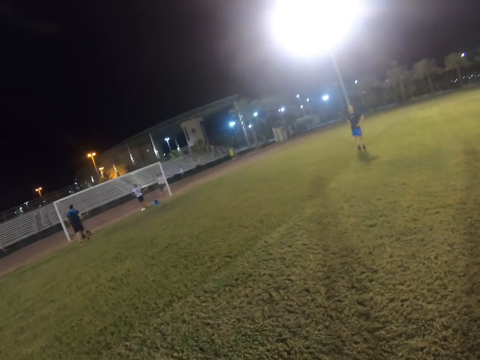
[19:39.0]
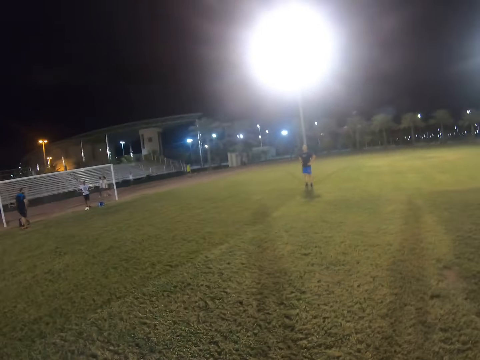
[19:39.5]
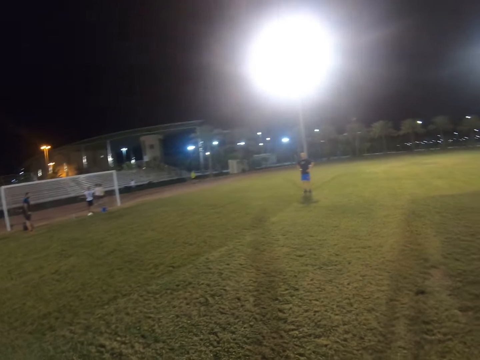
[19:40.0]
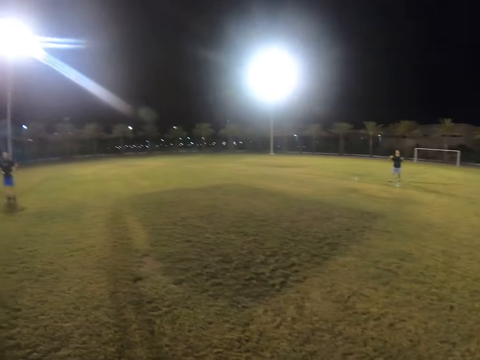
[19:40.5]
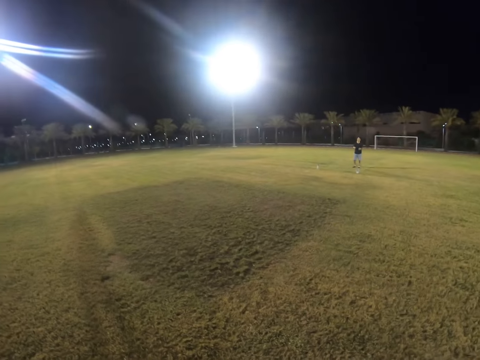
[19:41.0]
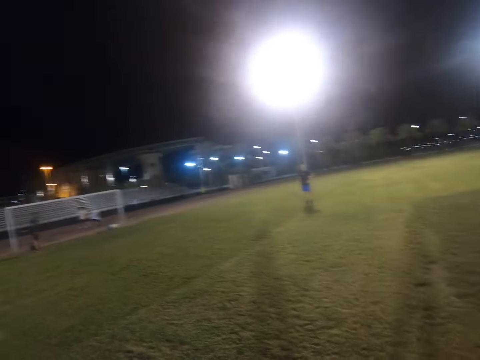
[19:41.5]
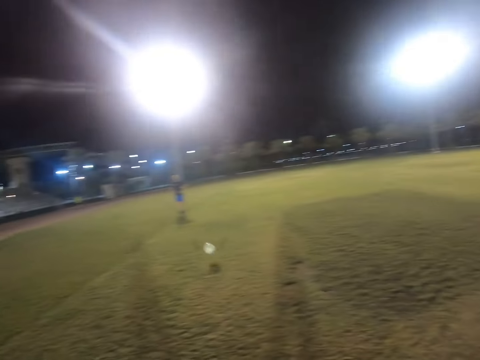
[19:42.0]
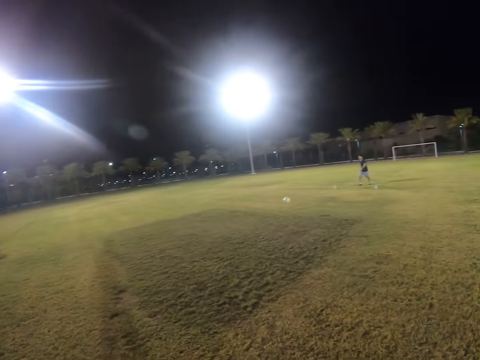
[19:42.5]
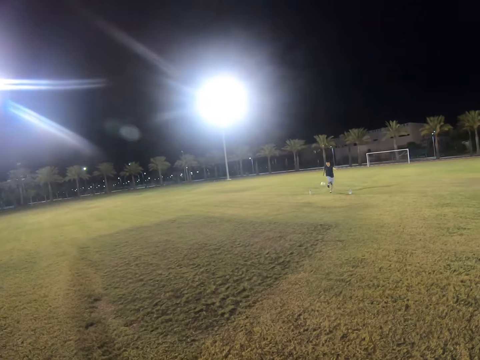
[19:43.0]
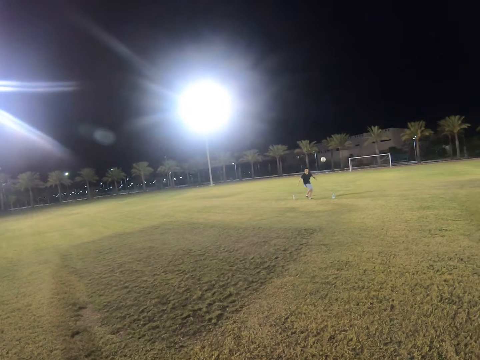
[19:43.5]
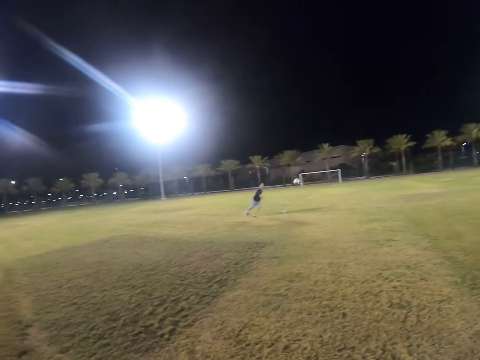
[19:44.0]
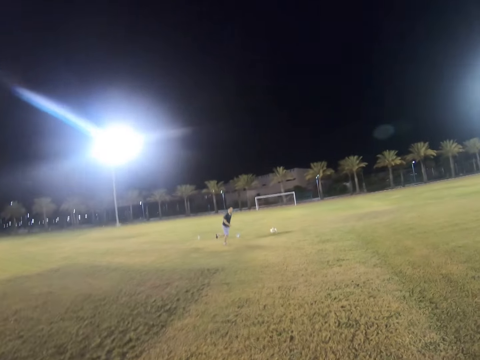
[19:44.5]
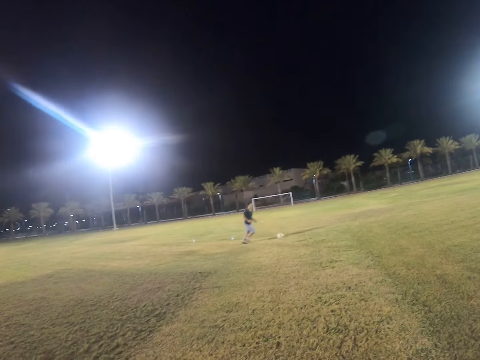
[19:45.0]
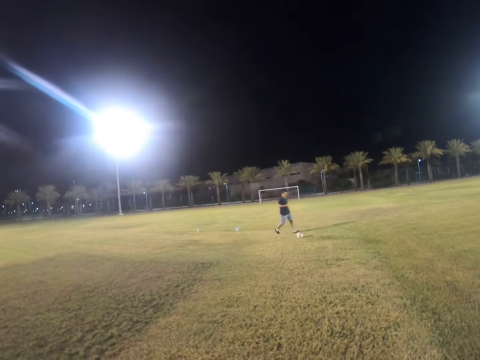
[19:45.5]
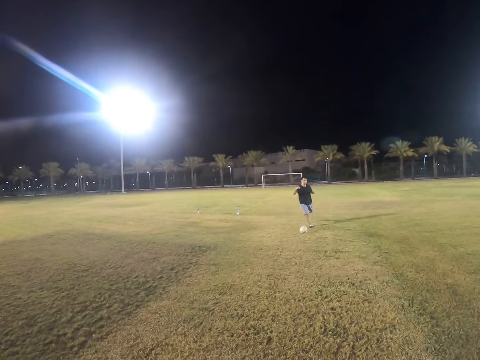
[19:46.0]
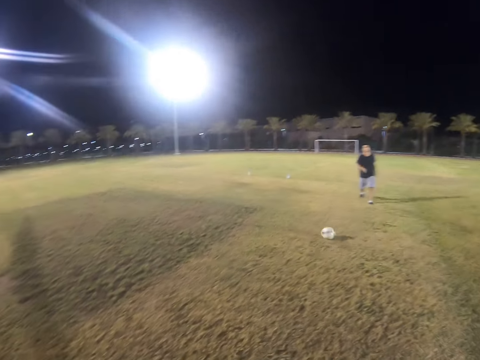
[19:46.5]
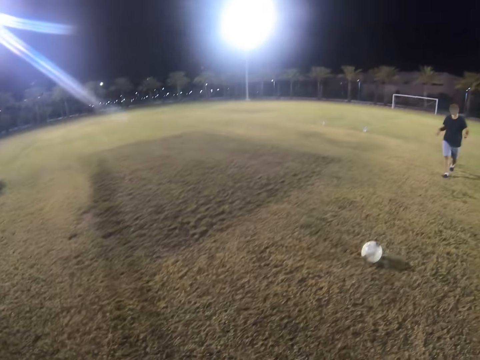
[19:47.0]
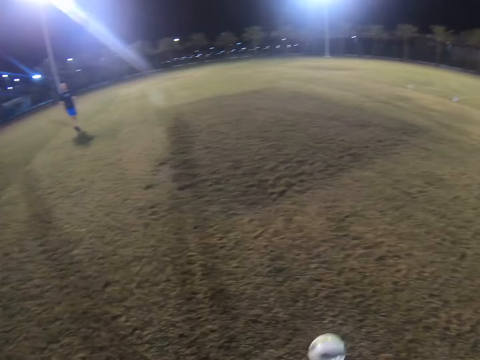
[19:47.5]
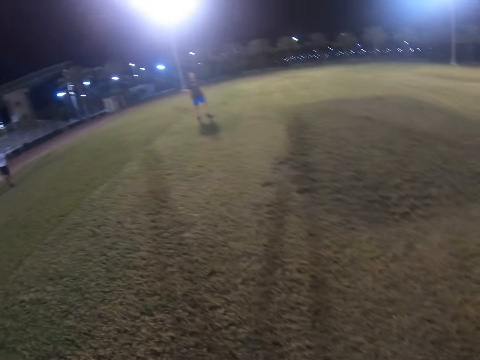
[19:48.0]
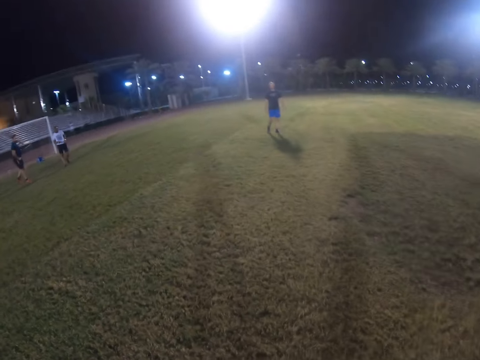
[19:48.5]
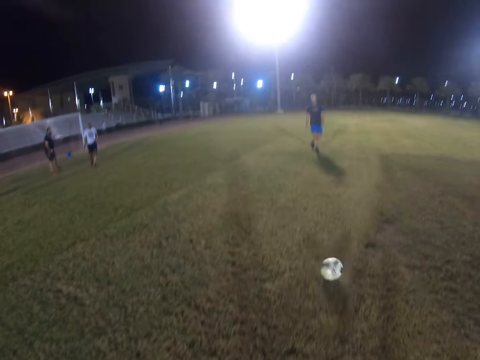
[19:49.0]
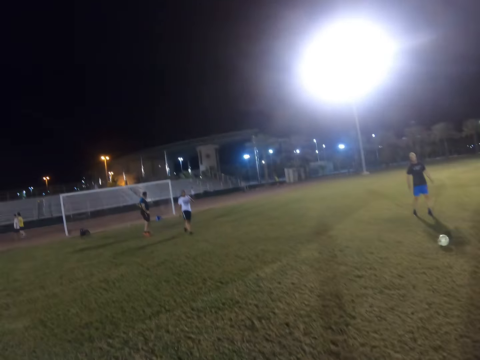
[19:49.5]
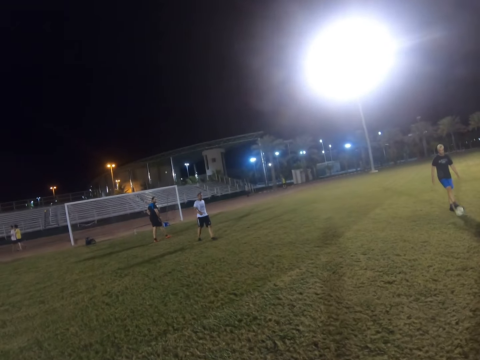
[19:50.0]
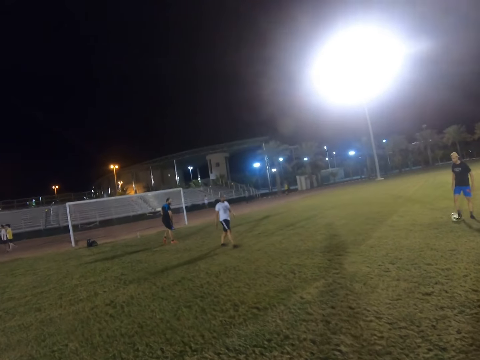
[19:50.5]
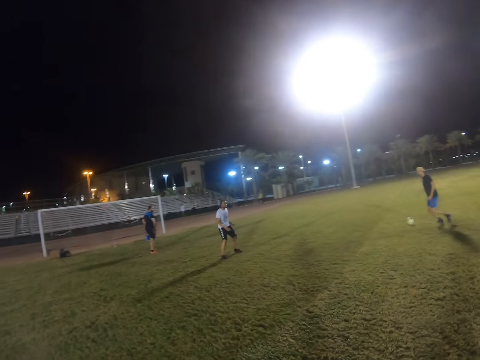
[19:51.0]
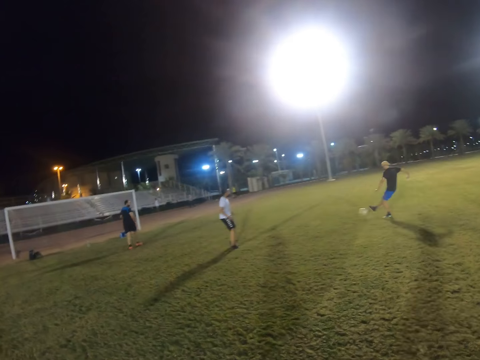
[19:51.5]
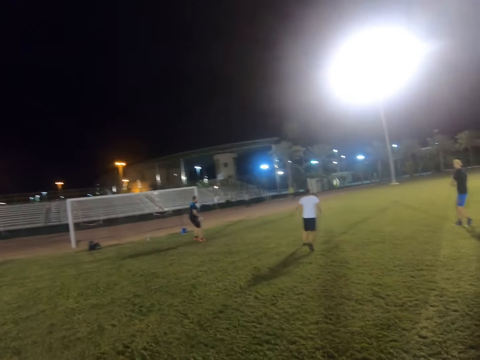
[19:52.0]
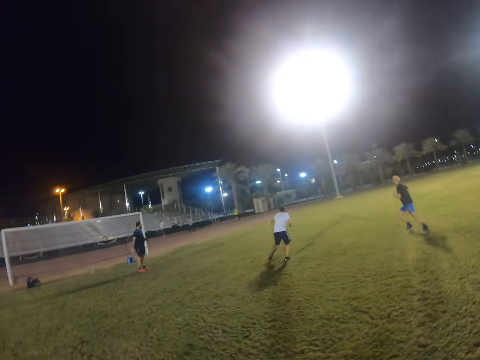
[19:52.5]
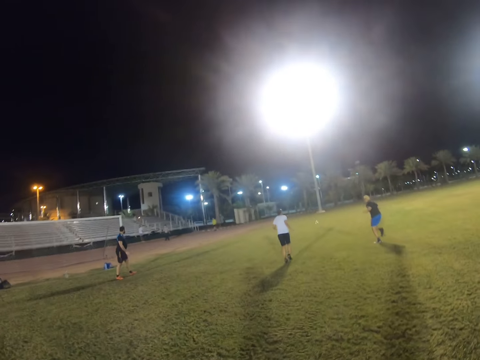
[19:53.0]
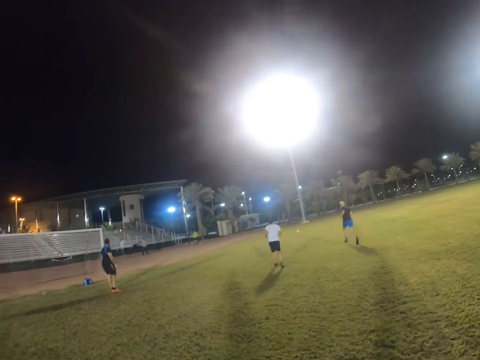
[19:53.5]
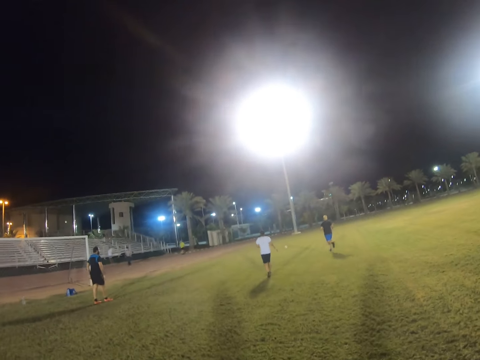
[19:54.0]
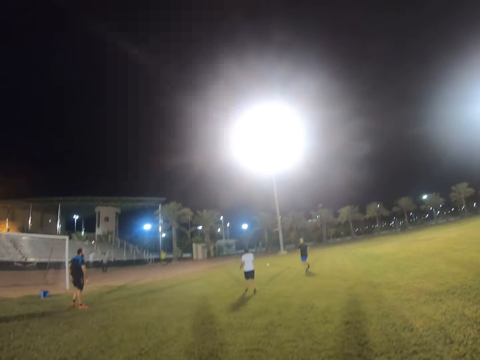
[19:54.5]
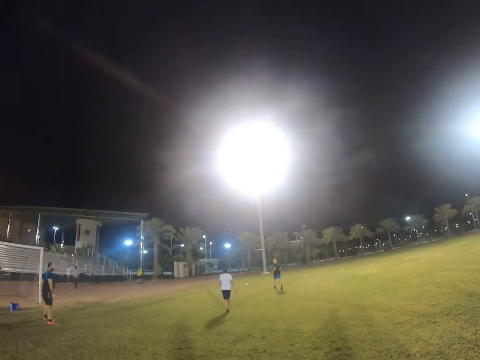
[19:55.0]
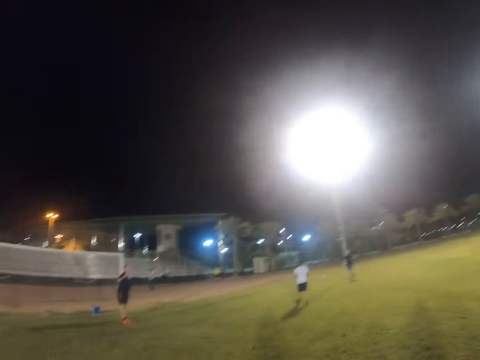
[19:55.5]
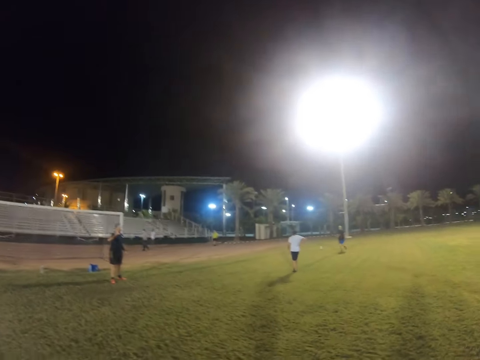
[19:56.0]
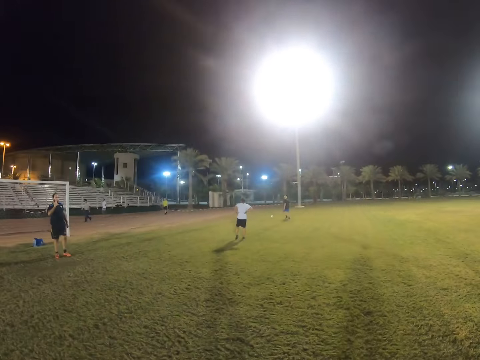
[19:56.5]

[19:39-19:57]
Someone looks around the field. A man hits the ball. Another man runs after the ball and hits the ball. The camera wearer hits the ball. Another man hits the ball and runs after the ball. The first man runs after the ball.

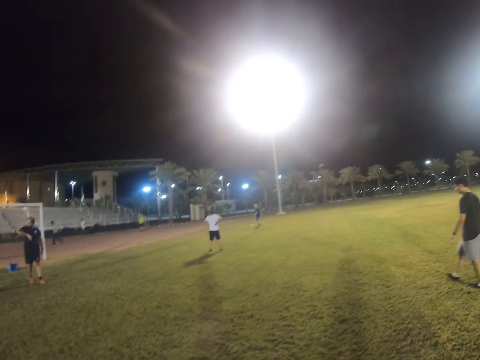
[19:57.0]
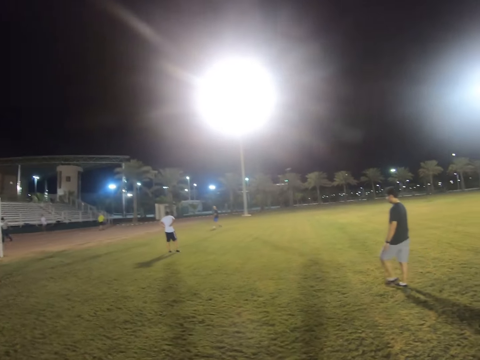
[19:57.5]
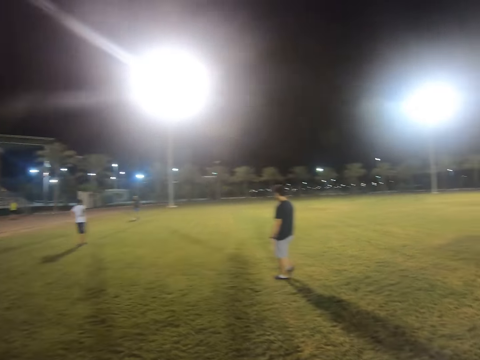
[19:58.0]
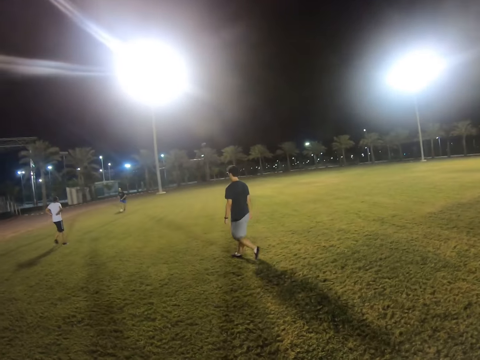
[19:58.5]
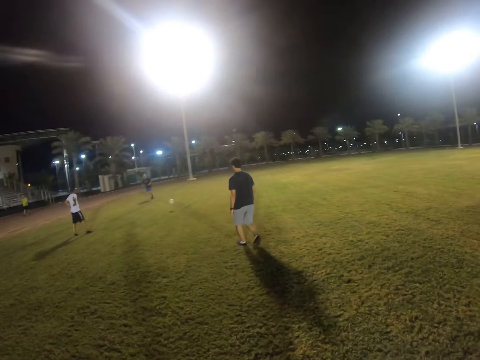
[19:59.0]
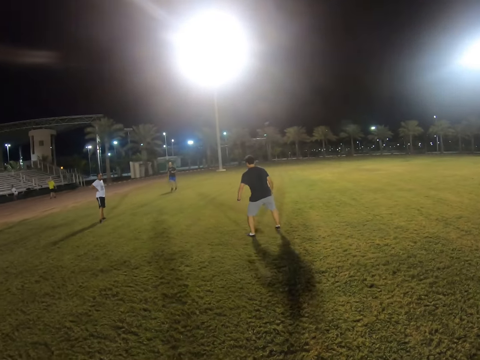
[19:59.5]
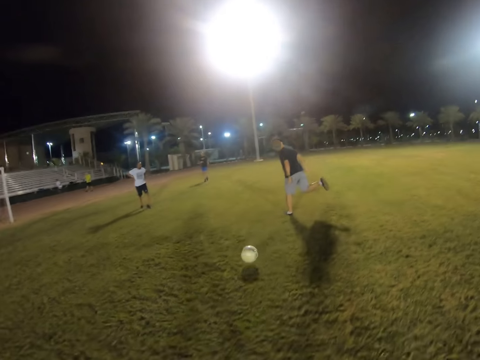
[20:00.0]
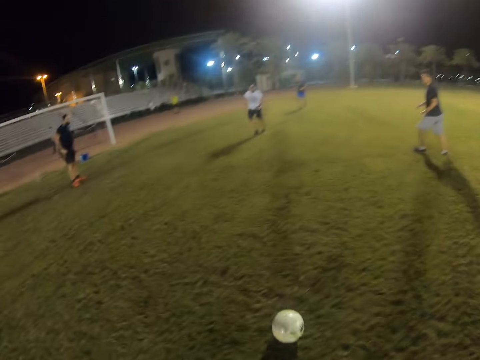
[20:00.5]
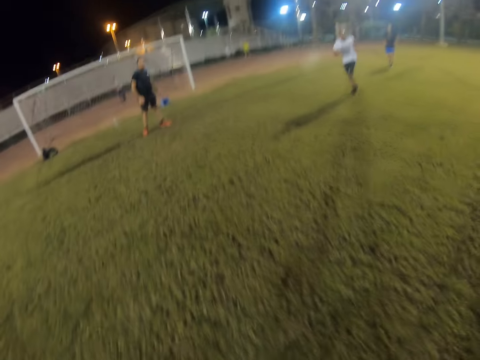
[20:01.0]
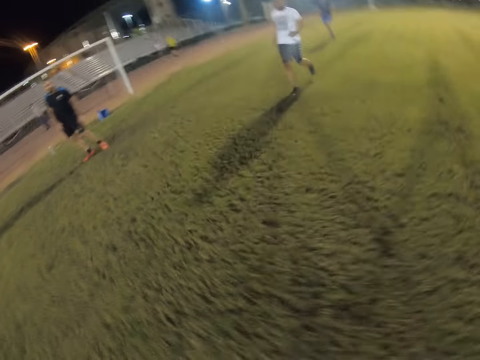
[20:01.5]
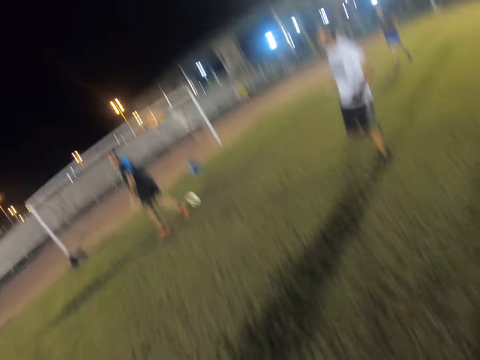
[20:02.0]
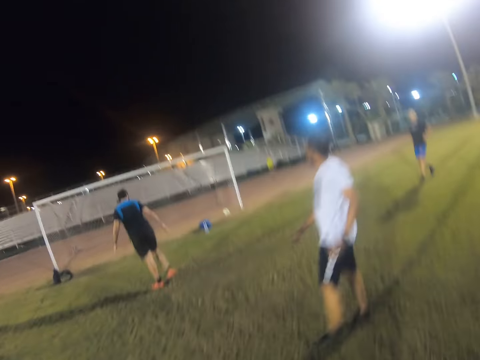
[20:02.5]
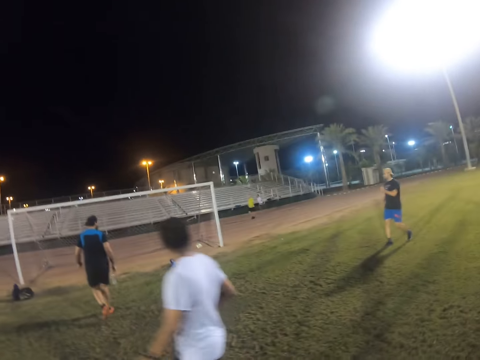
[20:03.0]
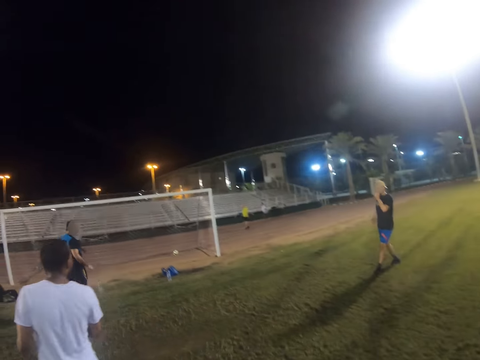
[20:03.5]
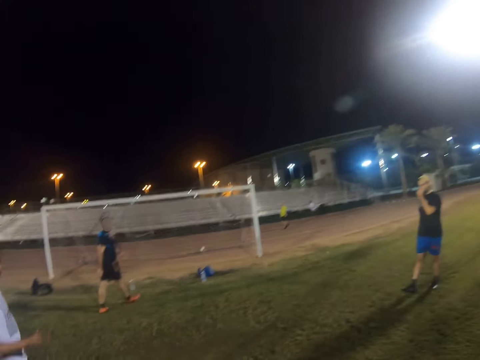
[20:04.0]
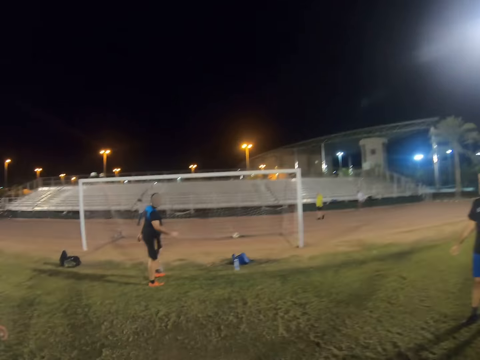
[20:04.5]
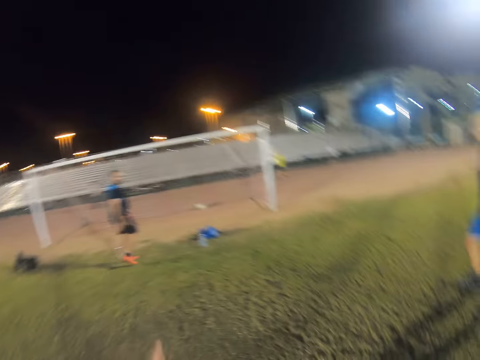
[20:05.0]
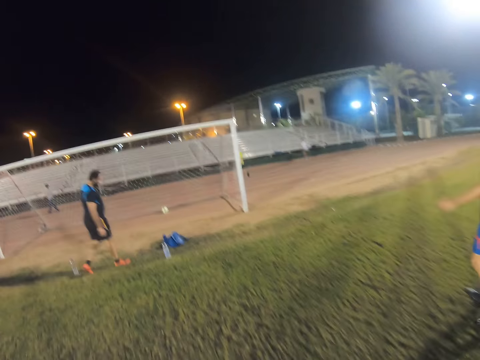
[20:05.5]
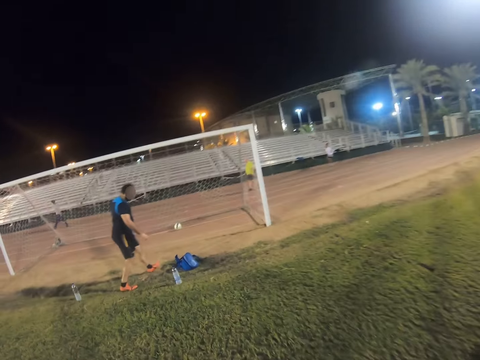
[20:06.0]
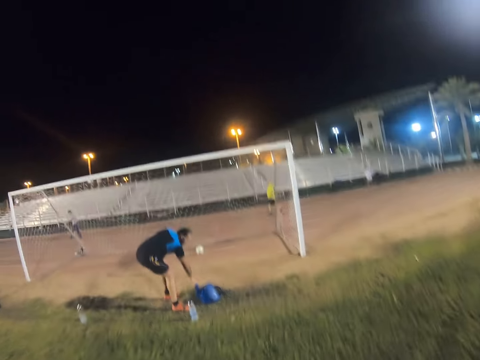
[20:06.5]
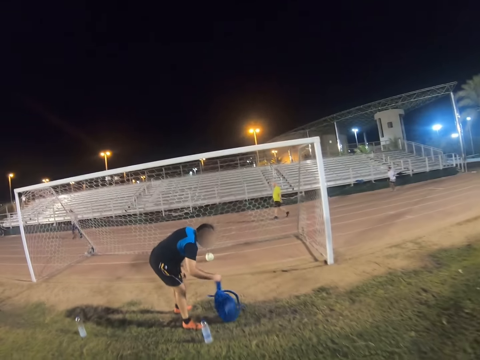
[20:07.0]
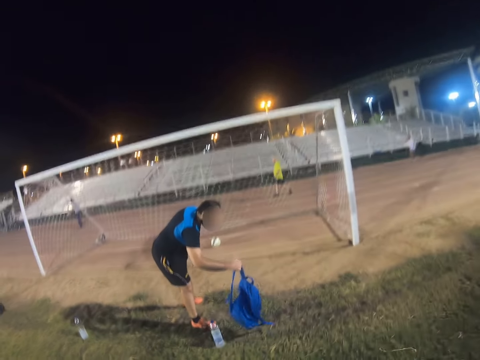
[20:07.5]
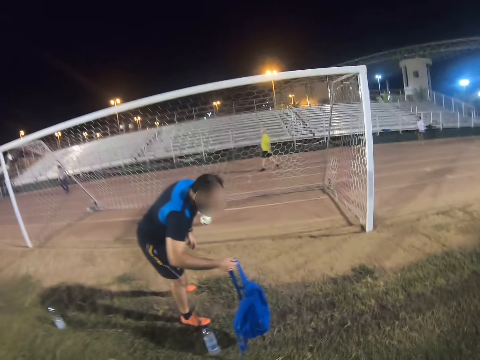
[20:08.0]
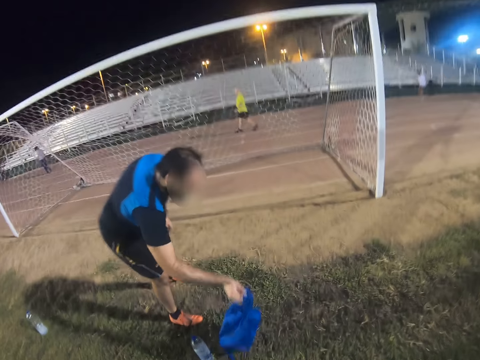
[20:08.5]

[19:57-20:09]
A man walks in the field. Another man hits the ball. The first man hits the ball. The camera wearer hits the ball. Another man moves a bag on the field.
